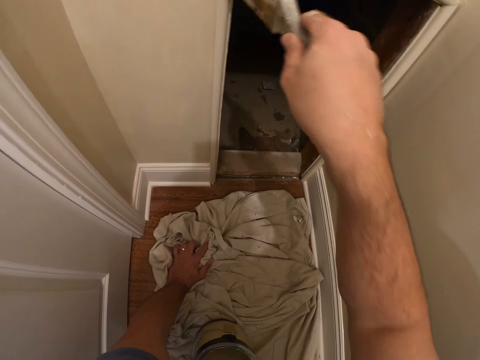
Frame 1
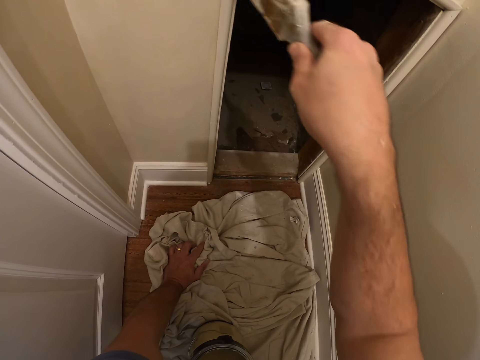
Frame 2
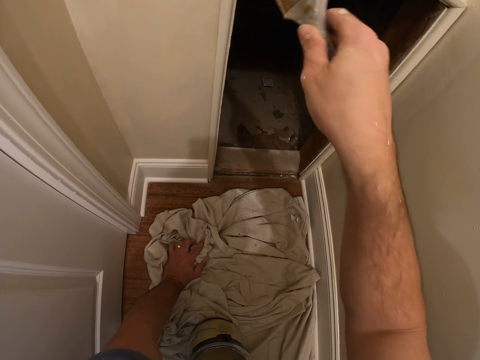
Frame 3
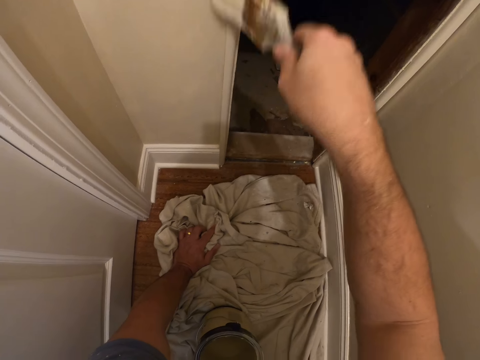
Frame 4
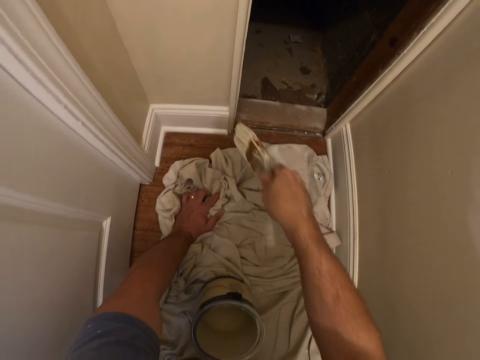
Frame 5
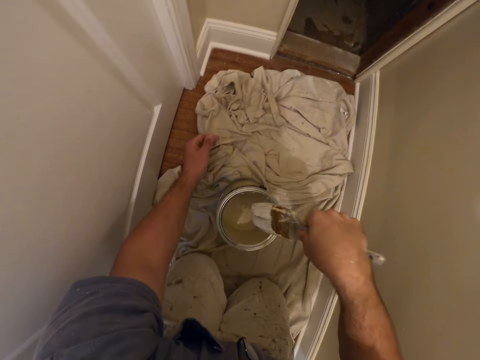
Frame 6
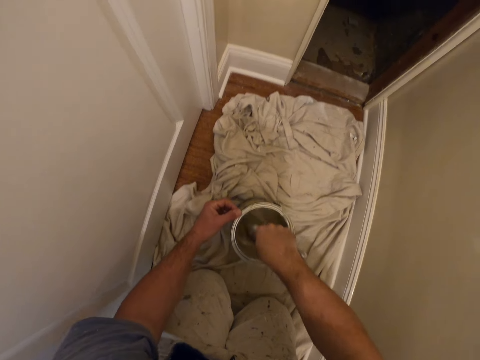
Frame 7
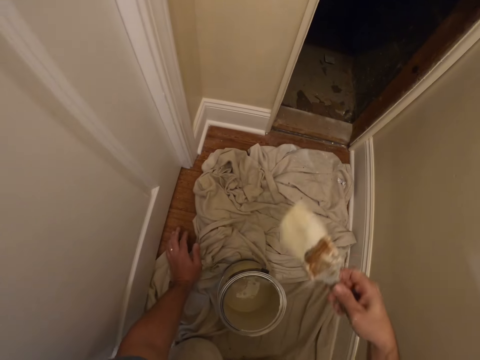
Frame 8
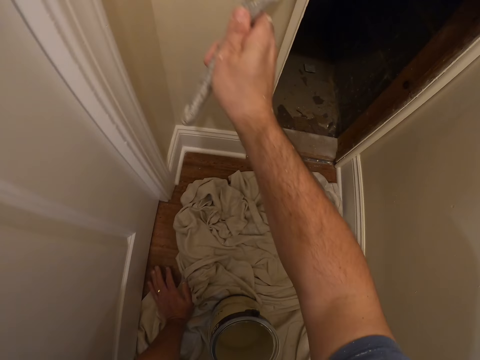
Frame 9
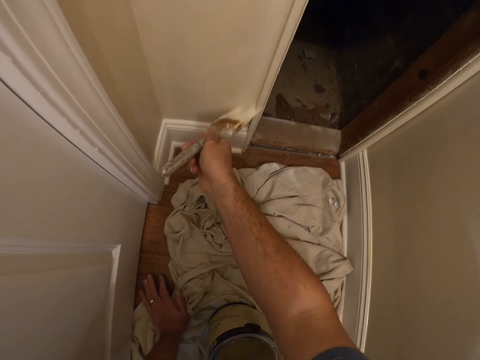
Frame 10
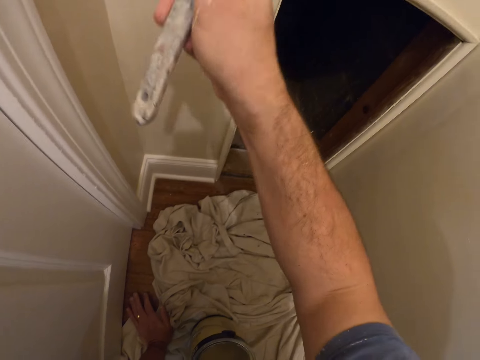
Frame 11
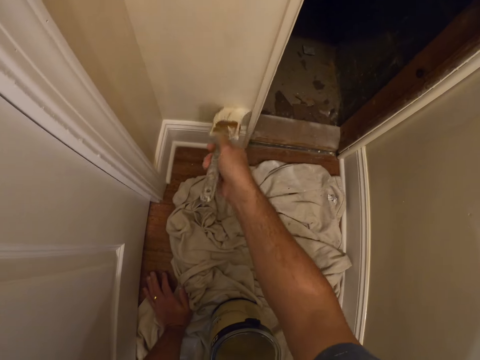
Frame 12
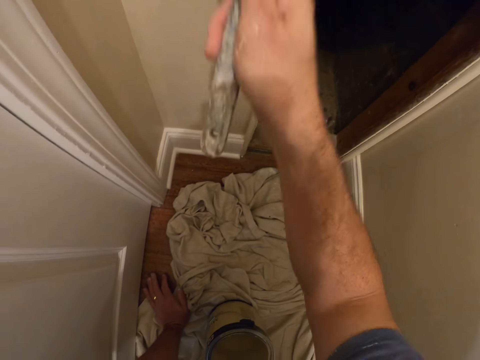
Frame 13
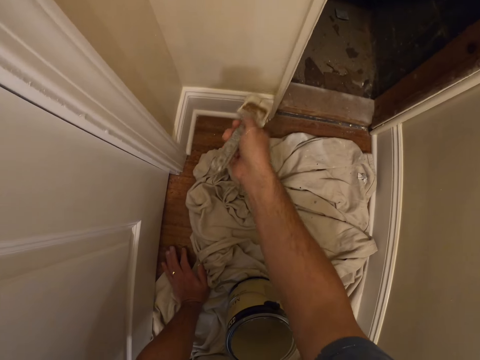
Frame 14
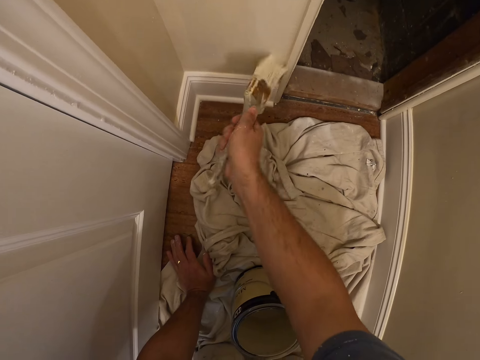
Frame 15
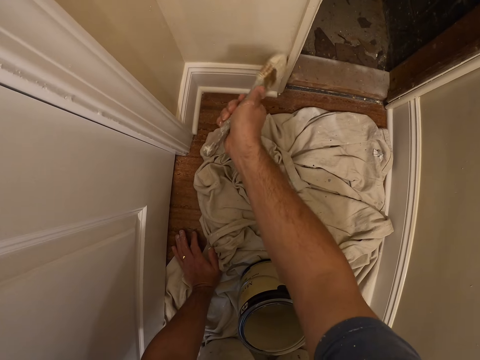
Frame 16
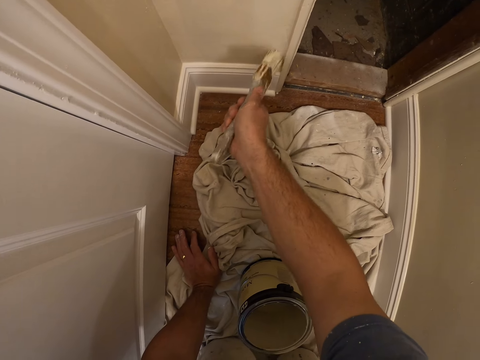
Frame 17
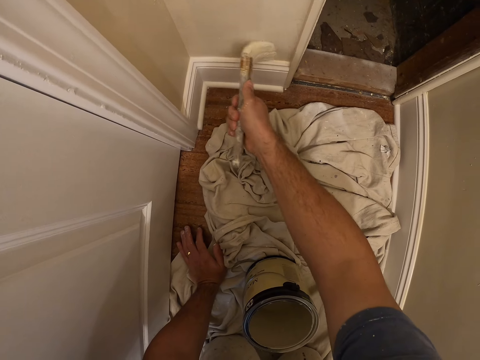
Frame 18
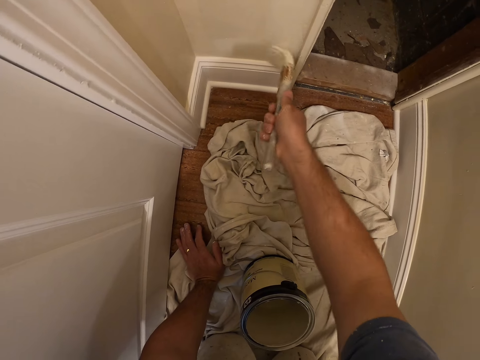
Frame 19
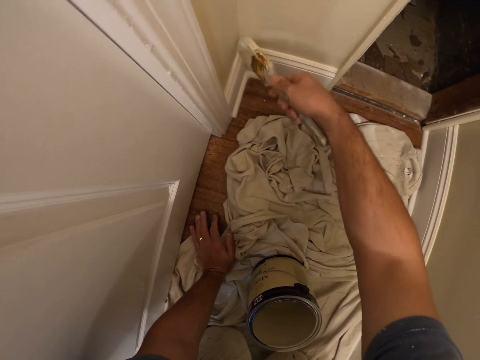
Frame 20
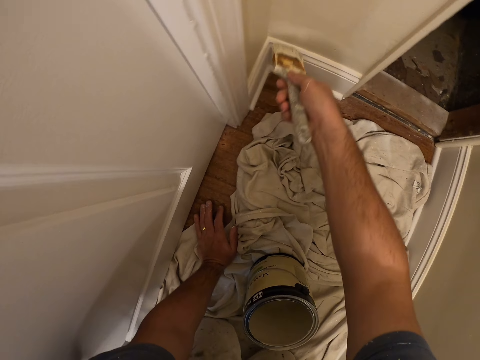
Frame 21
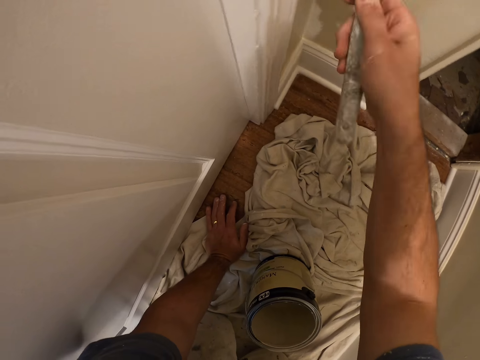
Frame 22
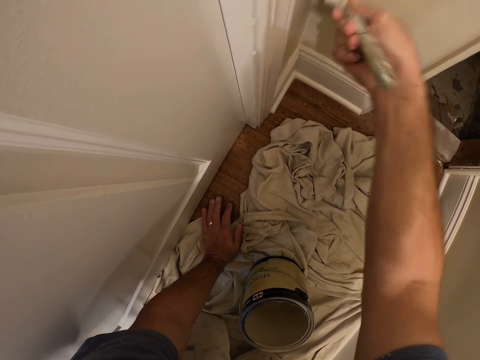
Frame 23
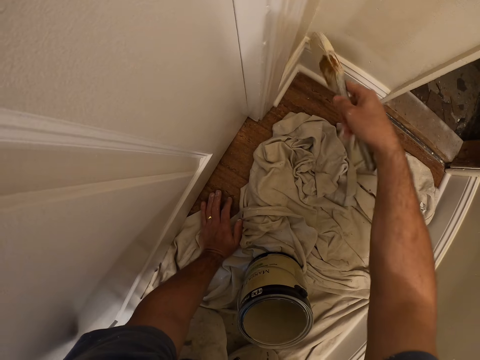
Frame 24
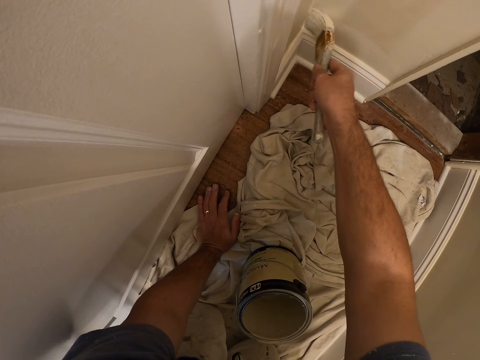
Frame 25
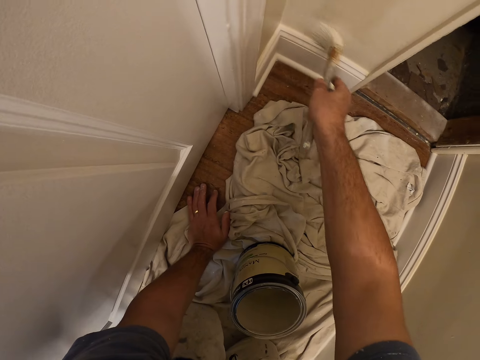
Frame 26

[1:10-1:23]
The camera wearer dips the paint brush into a paint container. They paint the edge of the wall.

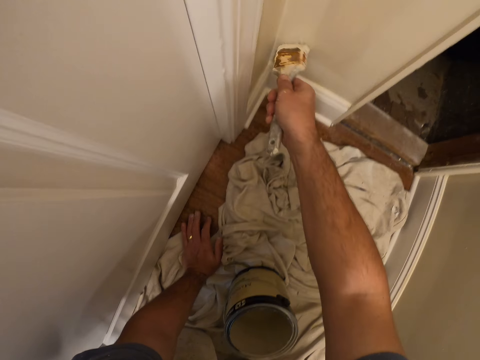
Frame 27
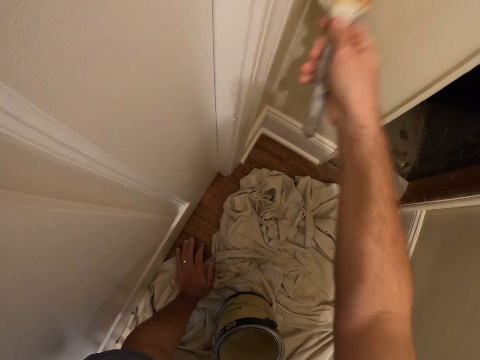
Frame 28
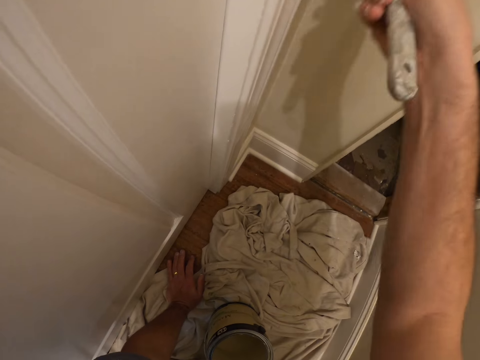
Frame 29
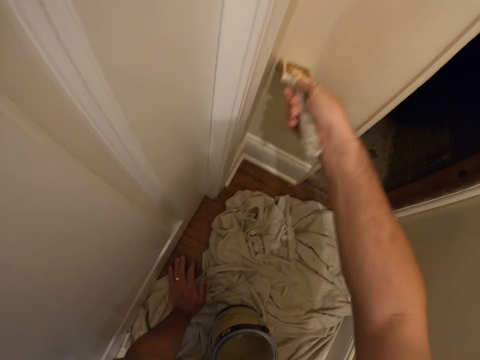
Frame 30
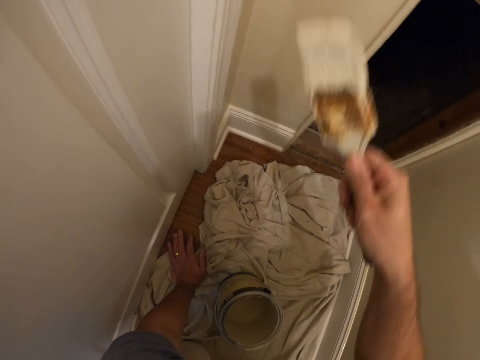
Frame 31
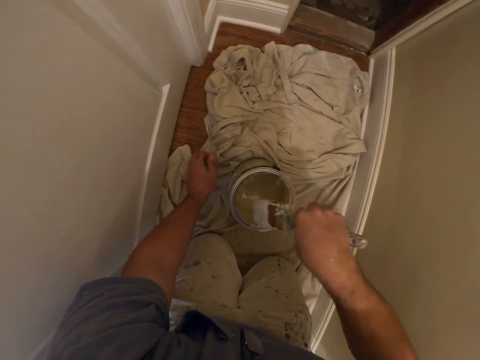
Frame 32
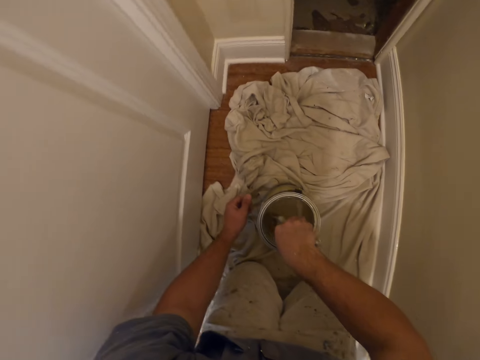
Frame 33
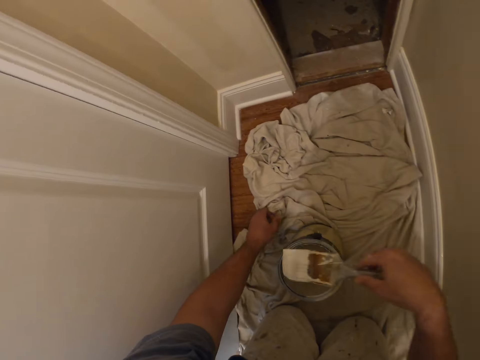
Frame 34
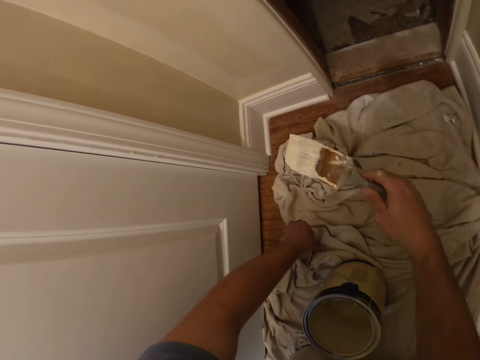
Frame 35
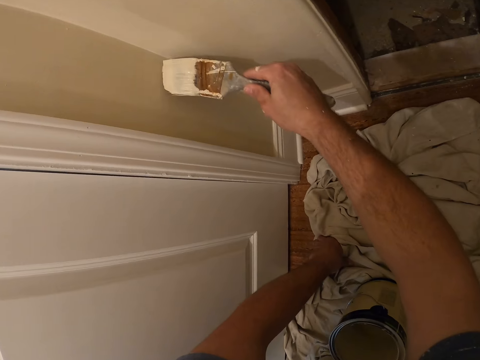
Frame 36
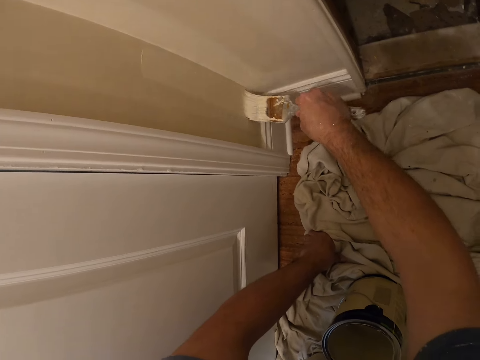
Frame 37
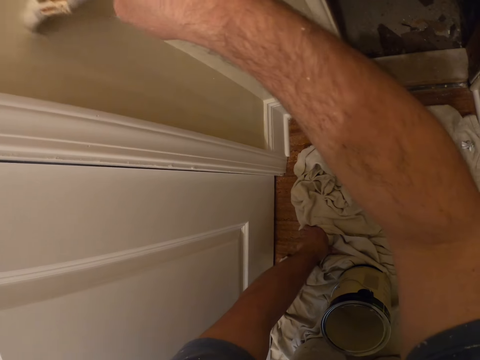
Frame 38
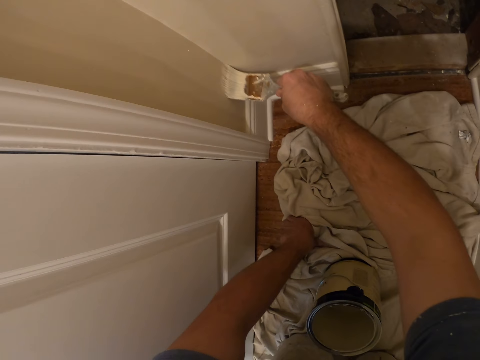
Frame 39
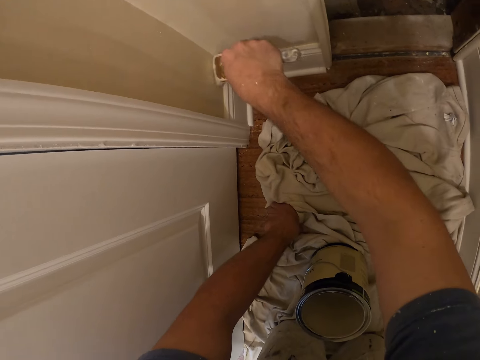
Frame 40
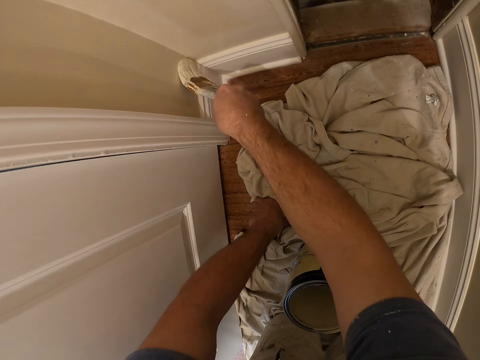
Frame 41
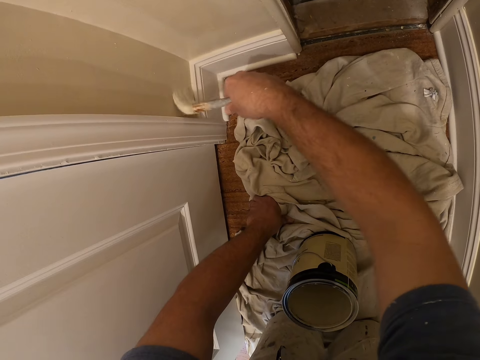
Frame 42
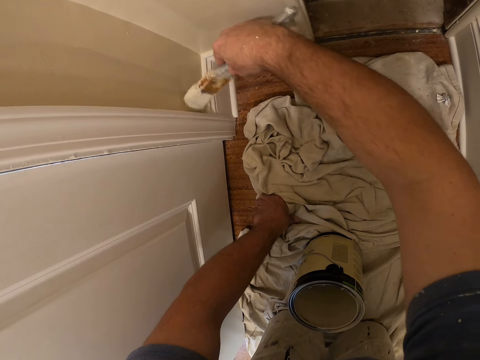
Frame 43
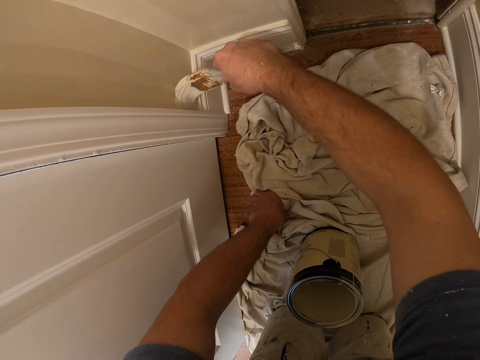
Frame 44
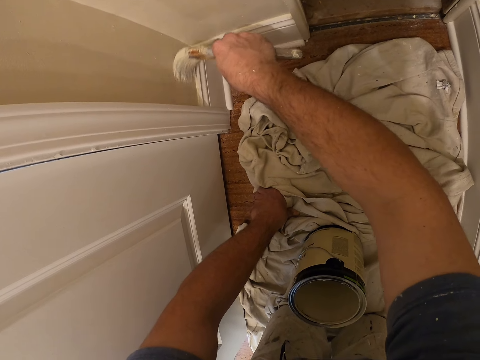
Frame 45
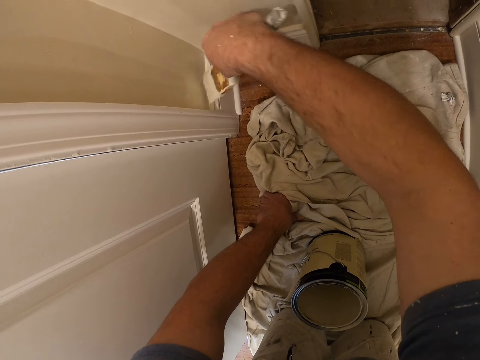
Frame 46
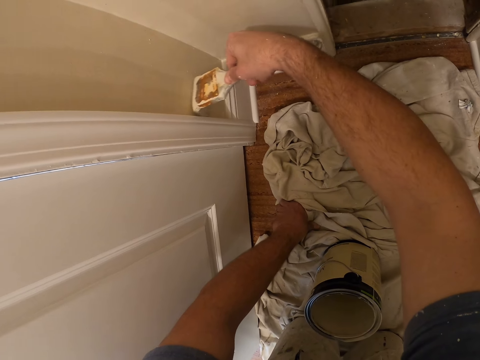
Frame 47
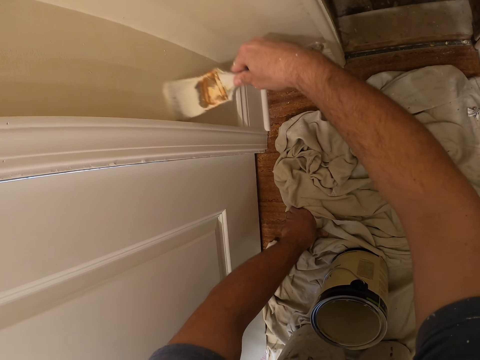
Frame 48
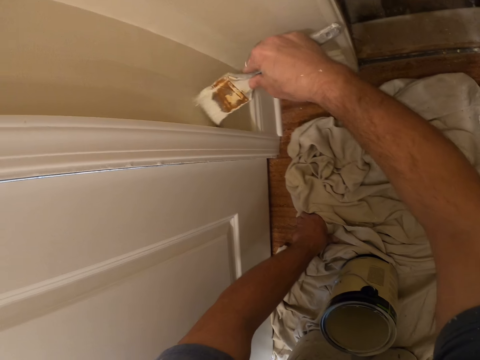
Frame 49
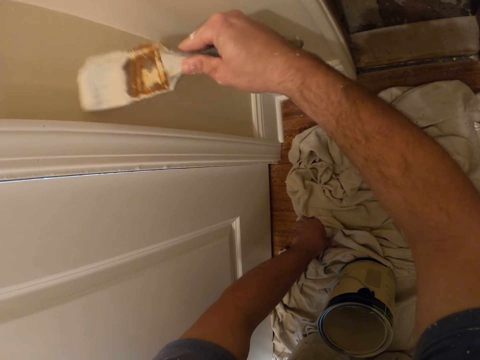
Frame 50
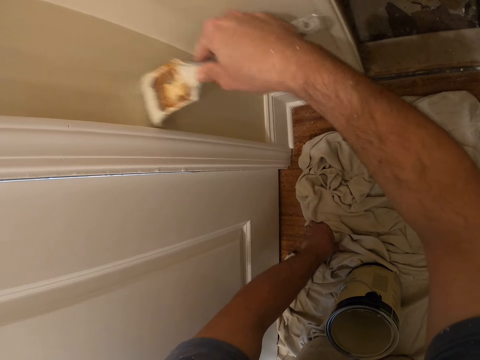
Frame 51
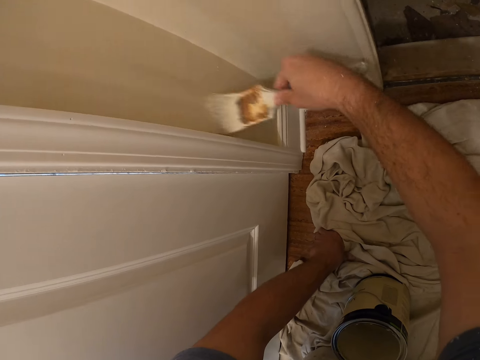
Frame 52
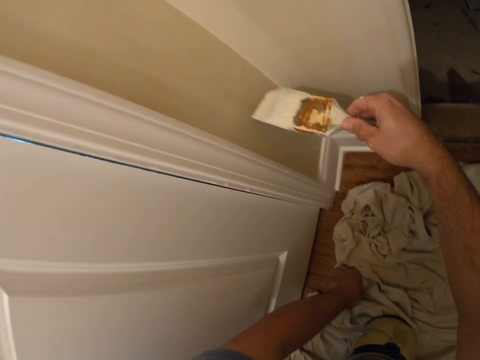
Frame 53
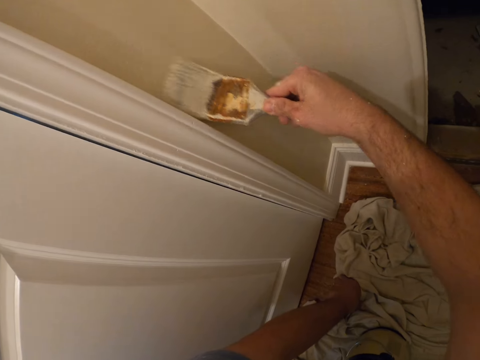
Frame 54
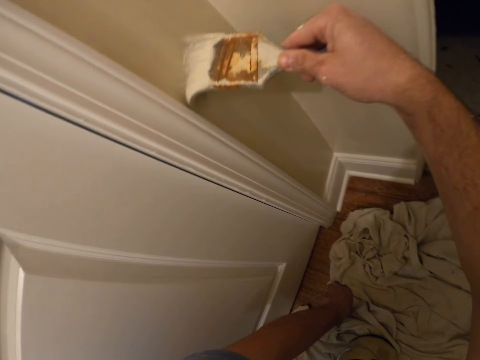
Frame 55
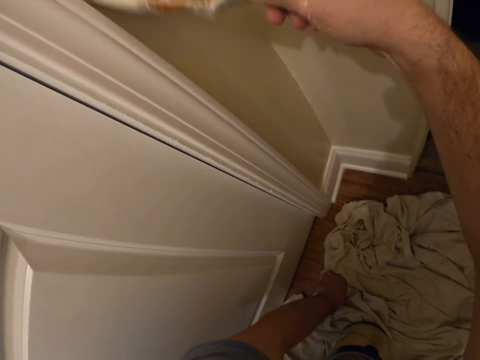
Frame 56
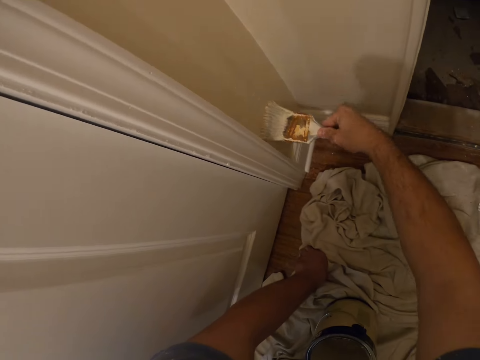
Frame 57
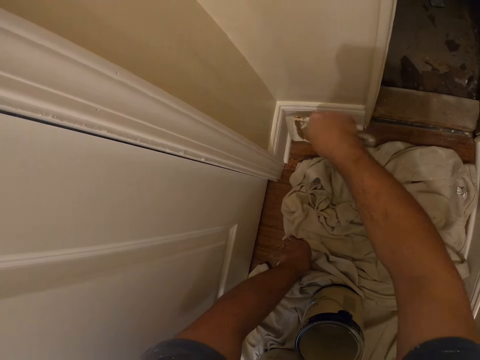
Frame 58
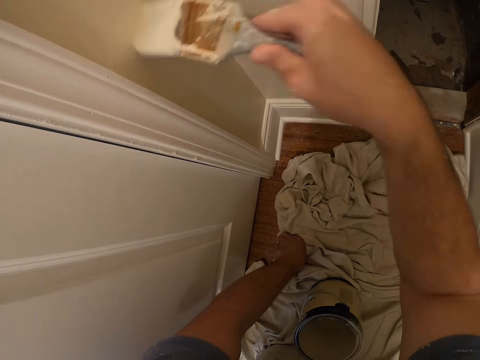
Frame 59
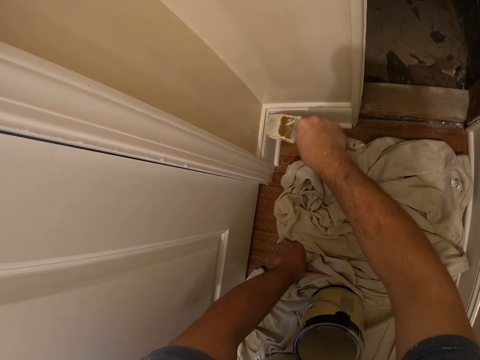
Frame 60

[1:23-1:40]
The camera wearer dips the paint brush into a paint container. They paint the edge of the wall.
